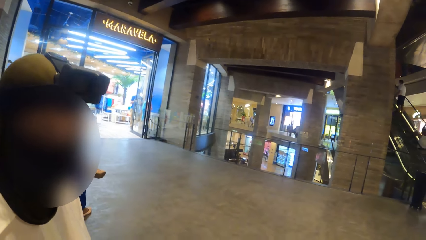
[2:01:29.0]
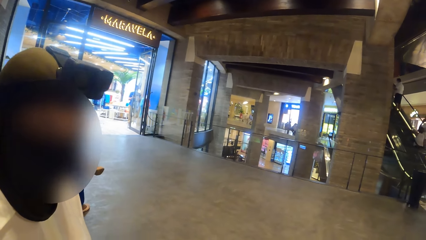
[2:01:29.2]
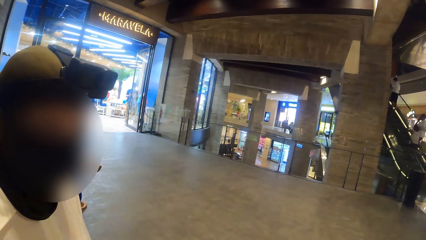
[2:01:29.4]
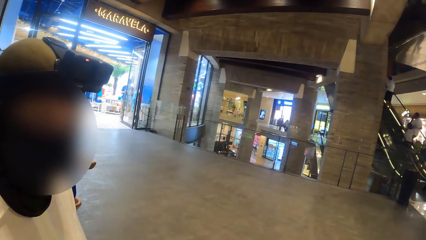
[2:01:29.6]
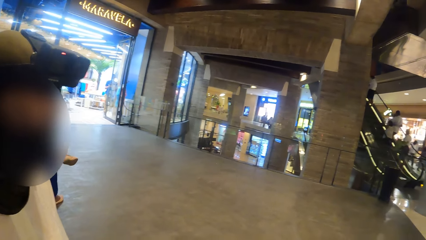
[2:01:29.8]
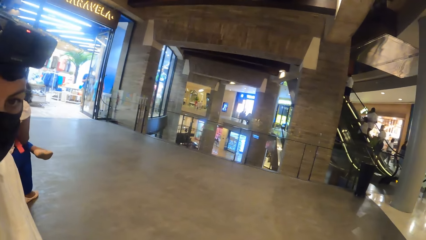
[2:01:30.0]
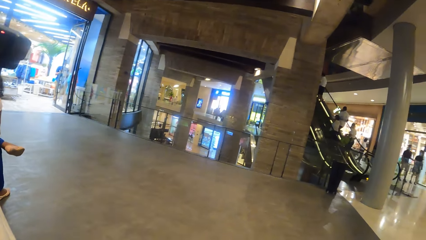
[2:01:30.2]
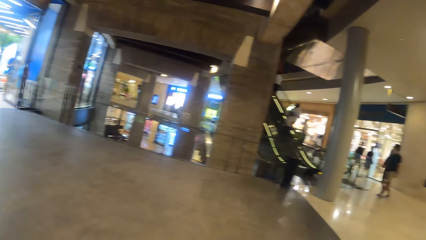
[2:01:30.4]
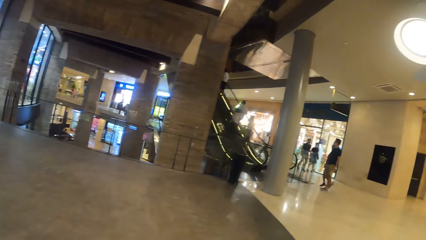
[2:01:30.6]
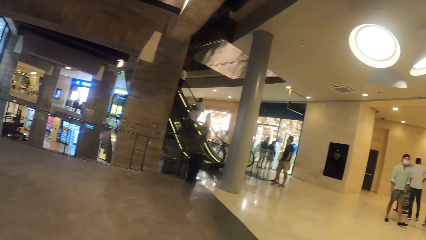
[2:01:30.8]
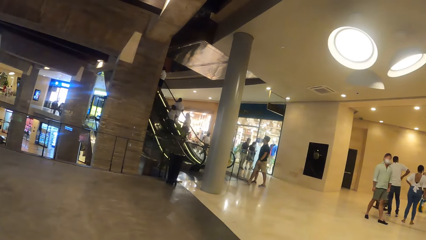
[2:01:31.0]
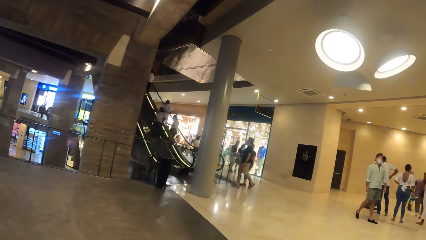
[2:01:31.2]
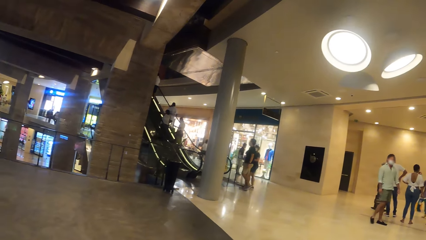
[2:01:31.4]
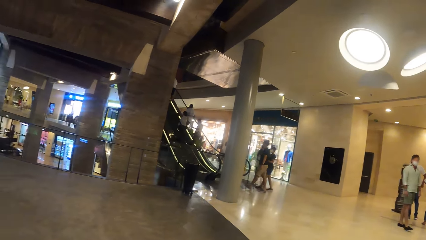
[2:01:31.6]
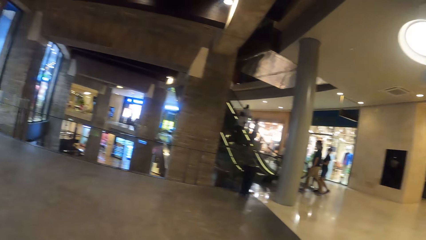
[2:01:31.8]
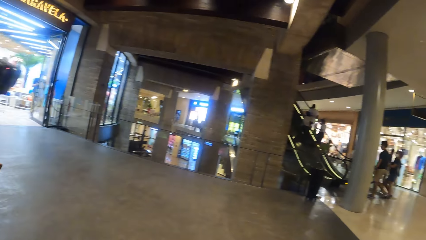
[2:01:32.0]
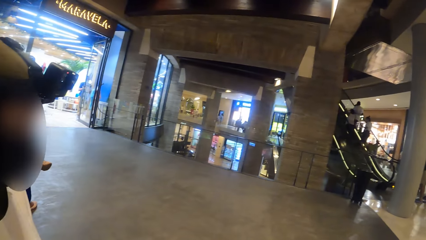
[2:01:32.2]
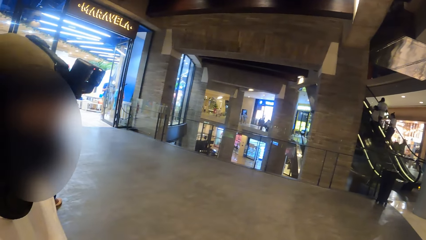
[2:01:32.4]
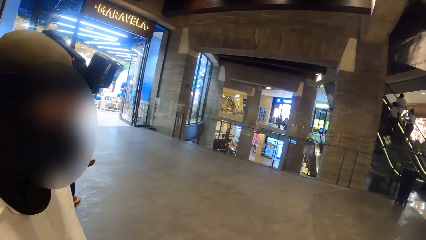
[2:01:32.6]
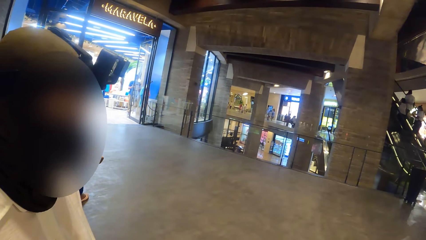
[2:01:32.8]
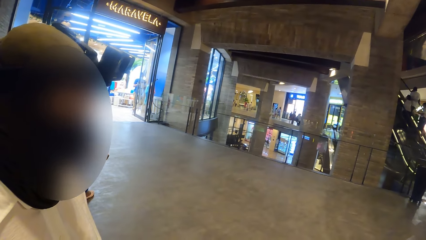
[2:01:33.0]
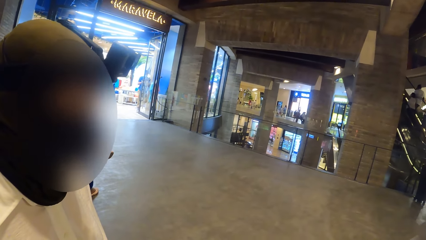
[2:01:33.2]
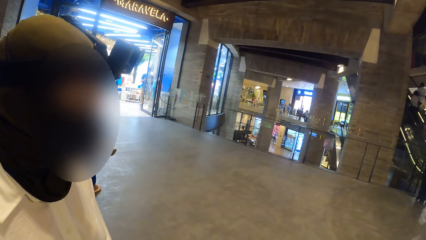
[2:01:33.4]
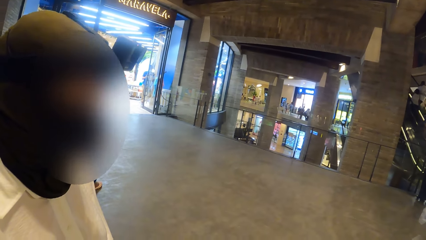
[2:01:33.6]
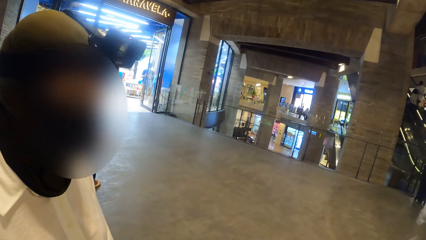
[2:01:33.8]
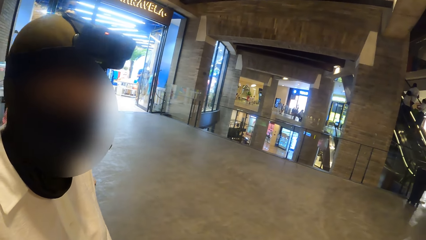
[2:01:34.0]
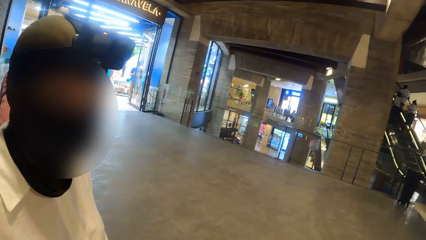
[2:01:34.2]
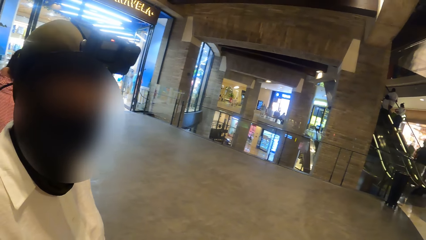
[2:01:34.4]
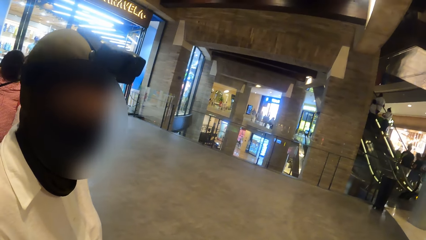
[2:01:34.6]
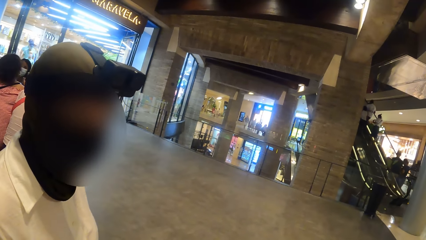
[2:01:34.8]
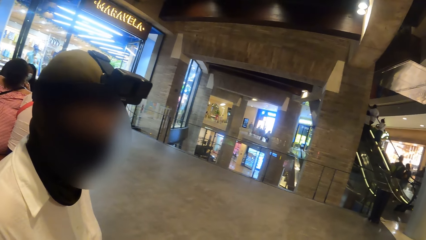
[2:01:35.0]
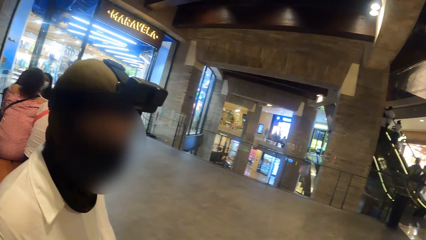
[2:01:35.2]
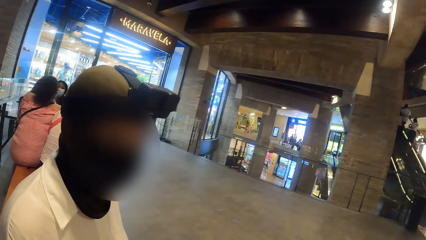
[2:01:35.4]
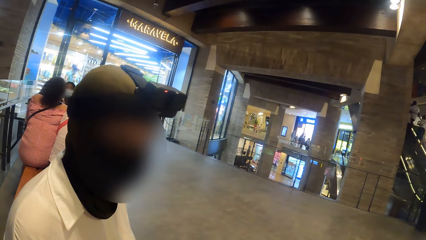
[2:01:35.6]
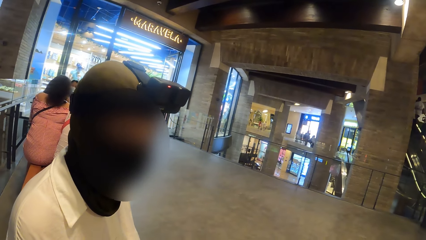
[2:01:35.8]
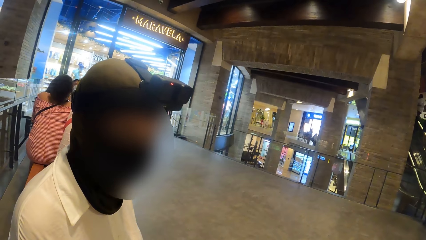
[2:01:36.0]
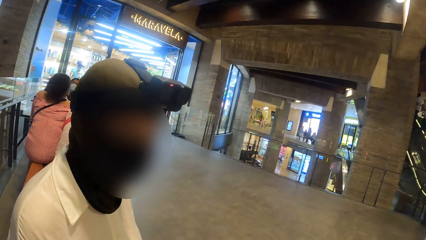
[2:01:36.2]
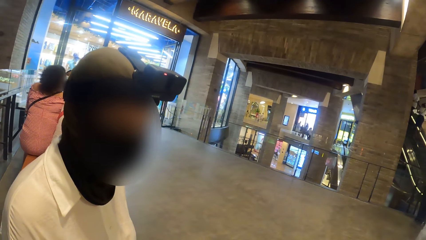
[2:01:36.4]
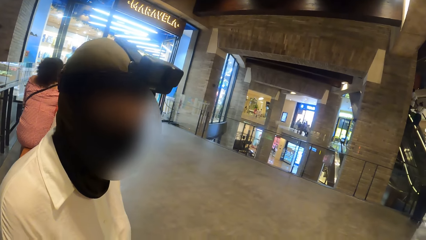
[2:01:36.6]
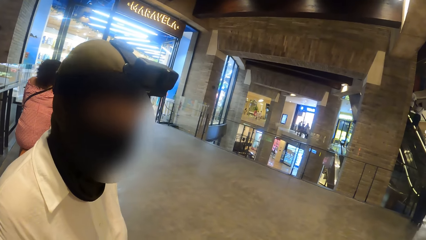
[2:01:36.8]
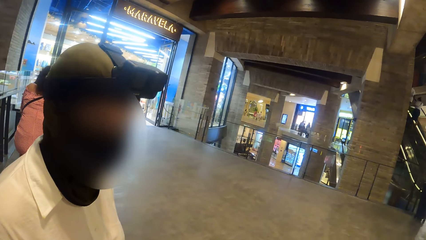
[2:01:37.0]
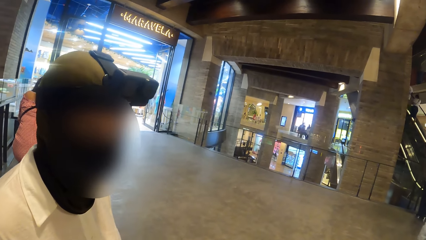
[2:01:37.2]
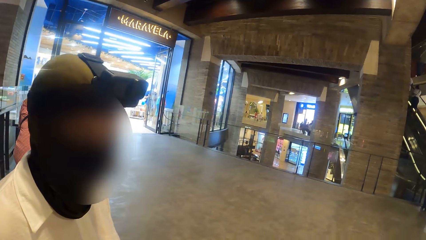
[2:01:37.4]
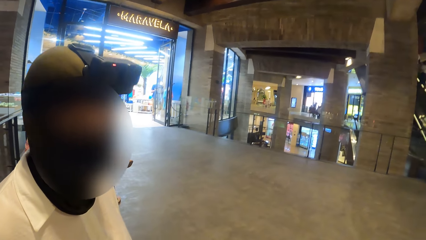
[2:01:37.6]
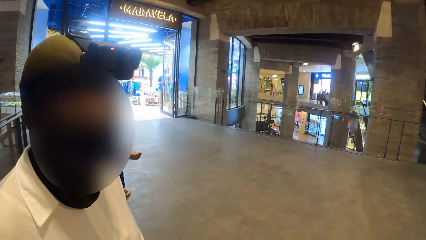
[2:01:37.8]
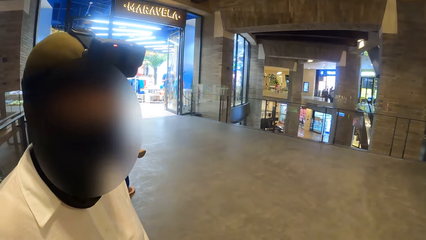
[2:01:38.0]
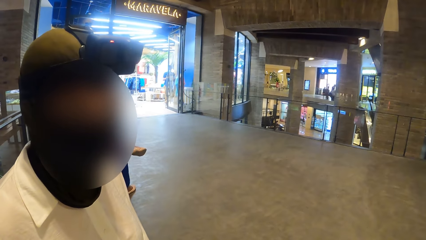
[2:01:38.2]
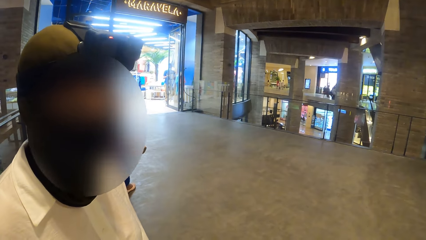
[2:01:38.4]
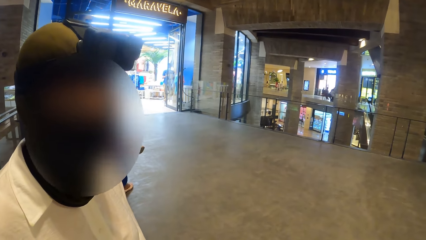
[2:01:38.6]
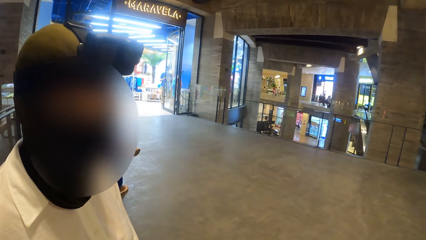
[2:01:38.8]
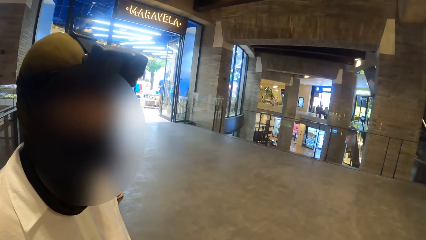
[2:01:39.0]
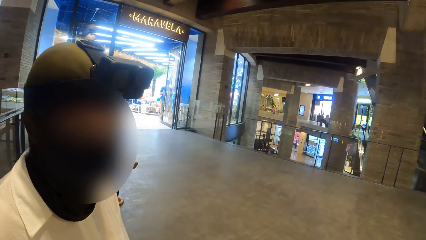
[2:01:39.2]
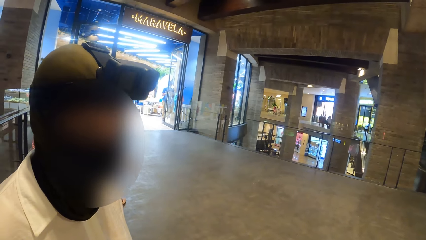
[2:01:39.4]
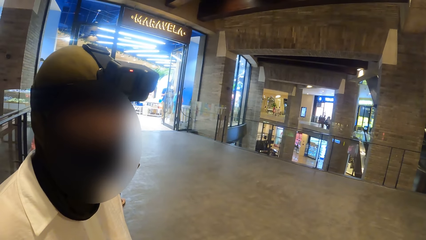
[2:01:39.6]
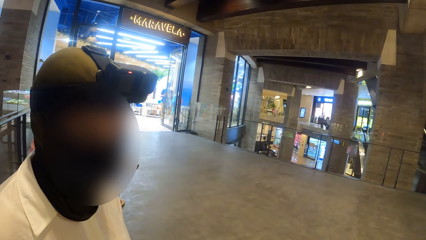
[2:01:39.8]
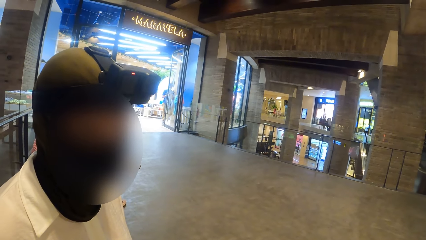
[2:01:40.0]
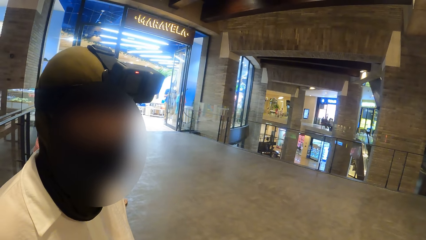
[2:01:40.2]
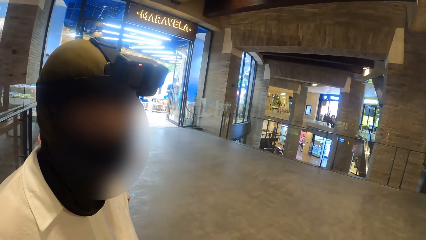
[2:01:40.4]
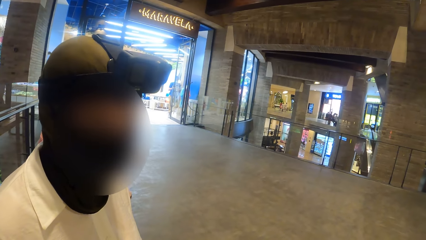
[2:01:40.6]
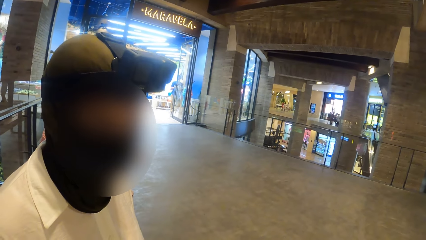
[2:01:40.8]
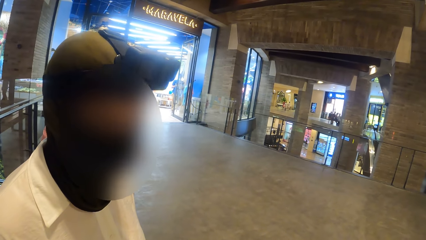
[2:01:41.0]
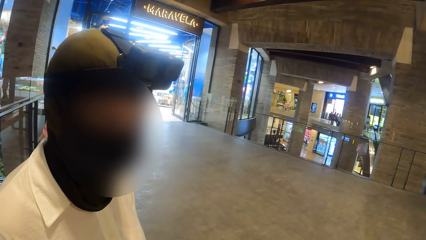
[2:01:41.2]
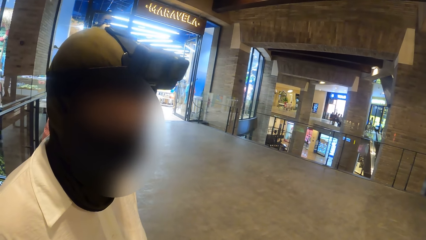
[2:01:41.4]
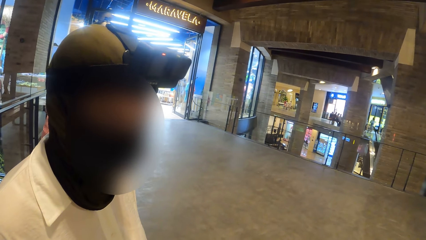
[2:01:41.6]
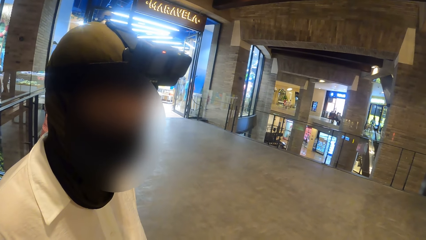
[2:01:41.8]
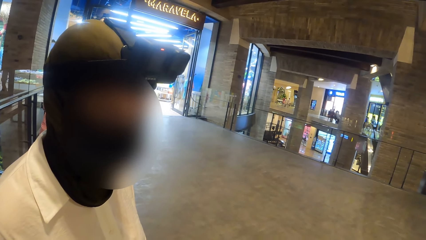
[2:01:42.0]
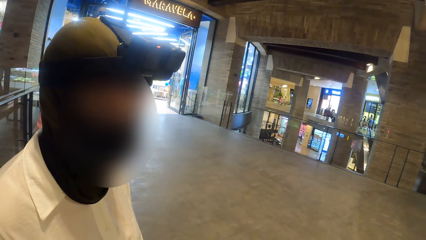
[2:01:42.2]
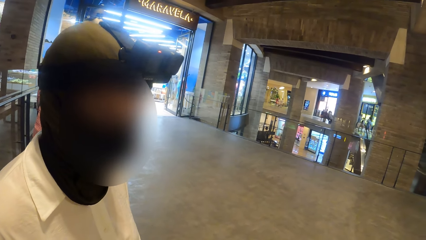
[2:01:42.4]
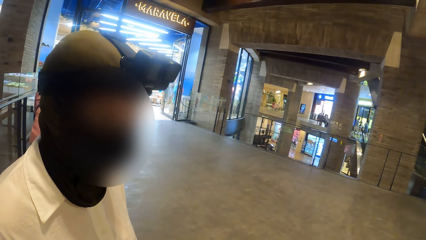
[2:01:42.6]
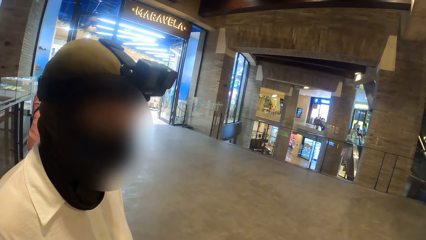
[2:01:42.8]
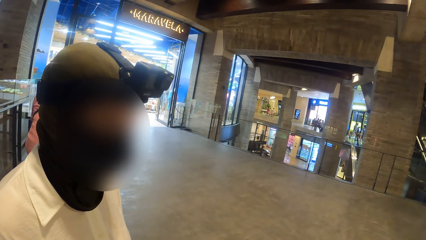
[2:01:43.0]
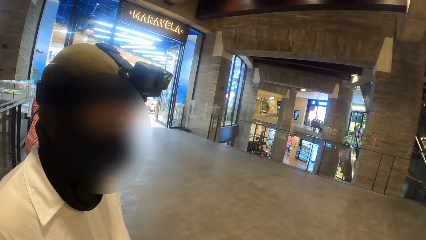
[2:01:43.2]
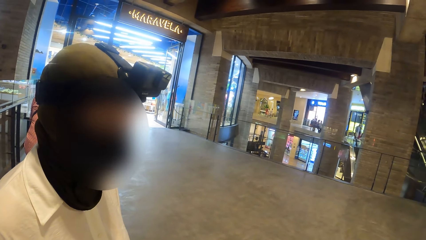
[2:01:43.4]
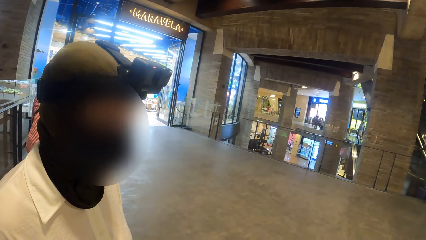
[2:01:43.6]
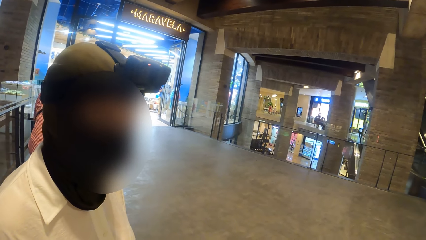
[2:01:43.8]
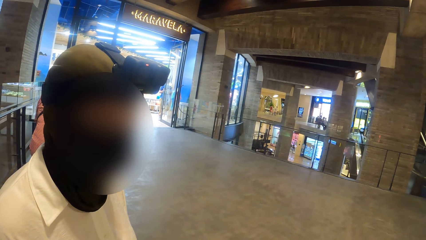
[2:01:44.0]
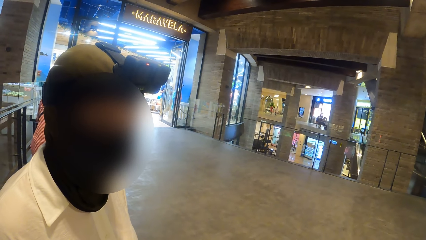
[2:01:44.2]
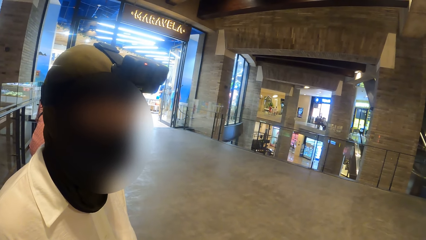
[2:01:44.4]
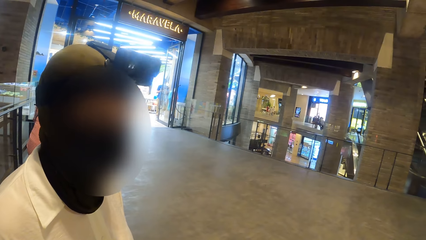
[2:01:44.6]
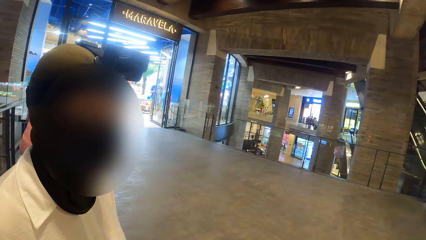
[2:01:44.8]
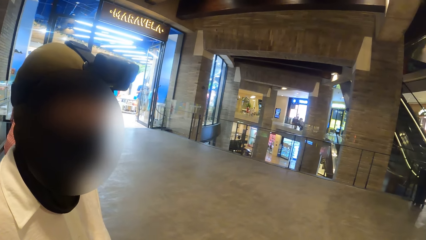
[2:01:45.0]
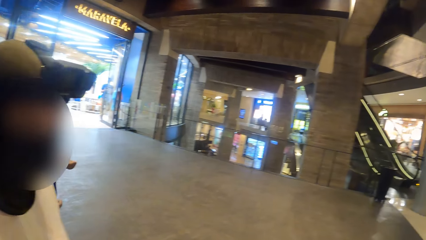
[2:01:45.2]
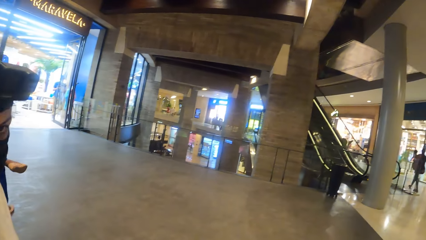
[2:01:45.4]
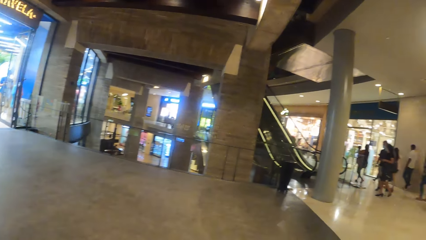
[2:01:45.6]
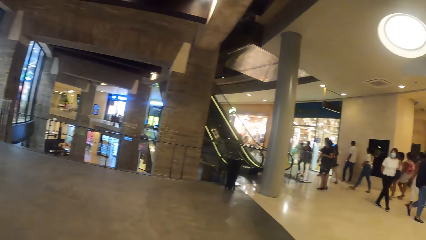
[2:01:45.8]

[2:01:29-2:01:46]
The woman interacts with the camera wearer.
